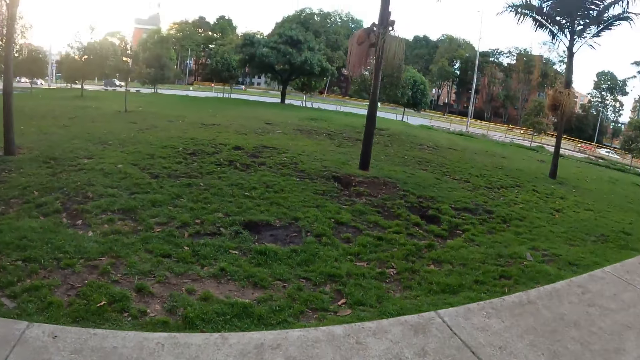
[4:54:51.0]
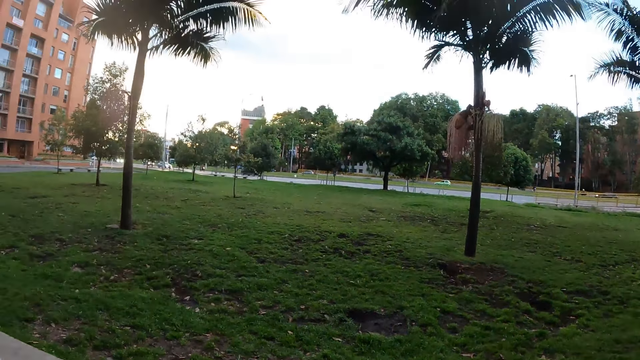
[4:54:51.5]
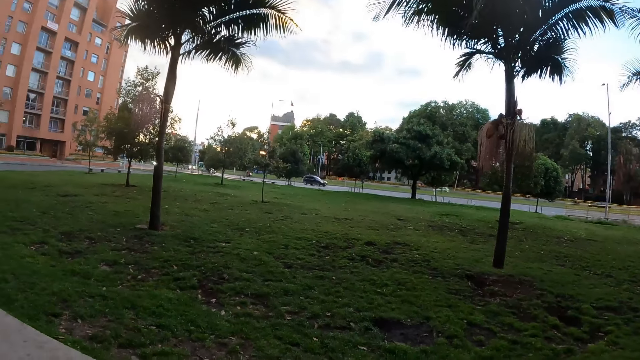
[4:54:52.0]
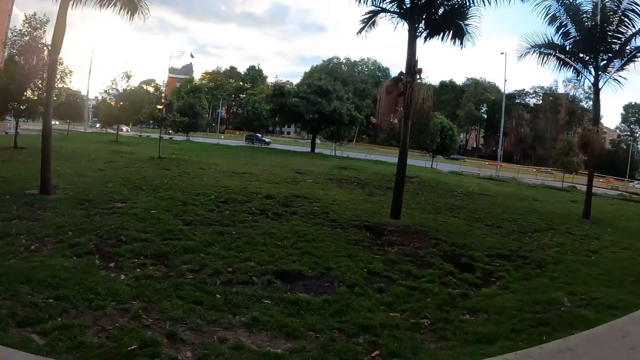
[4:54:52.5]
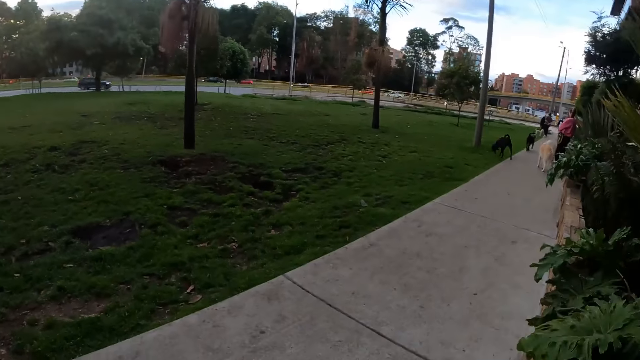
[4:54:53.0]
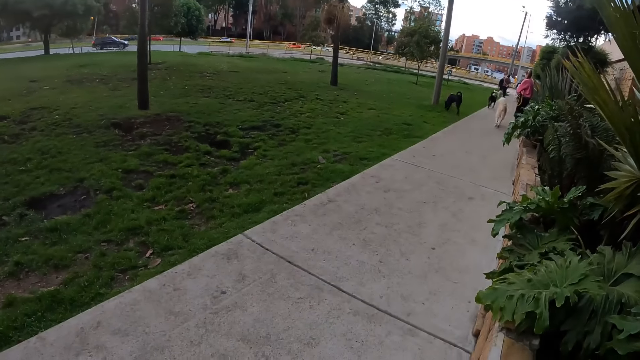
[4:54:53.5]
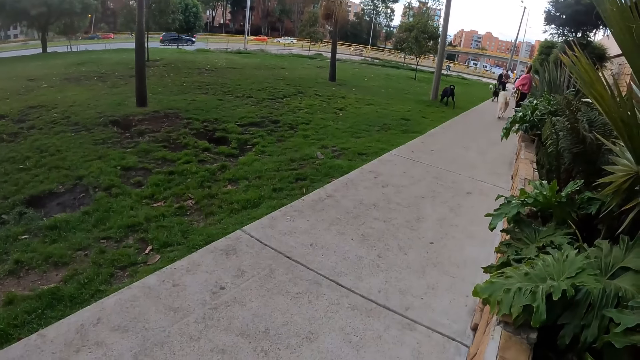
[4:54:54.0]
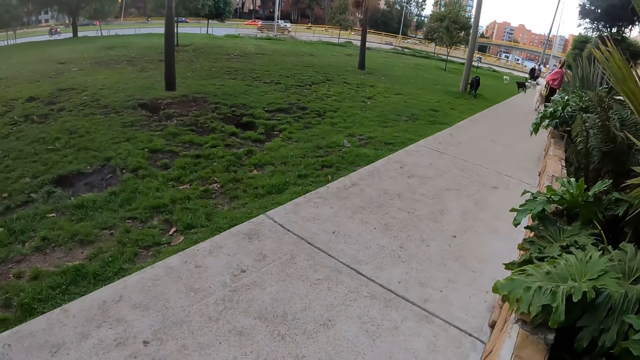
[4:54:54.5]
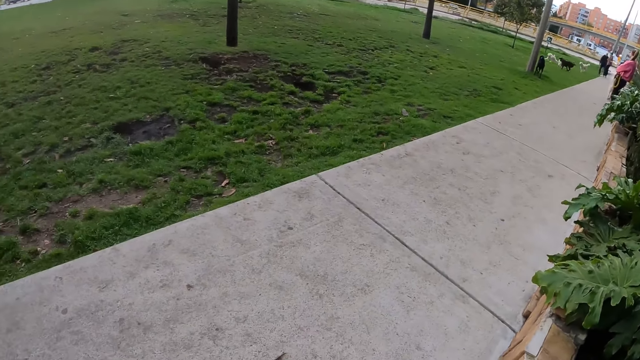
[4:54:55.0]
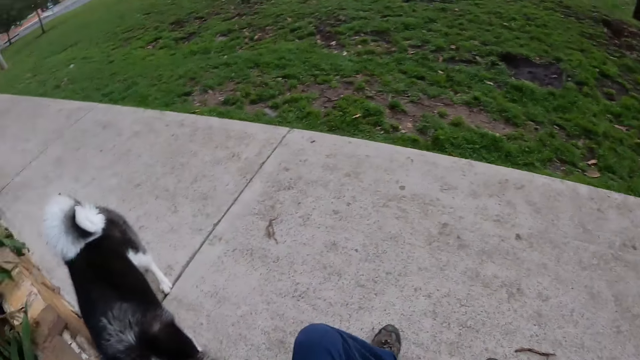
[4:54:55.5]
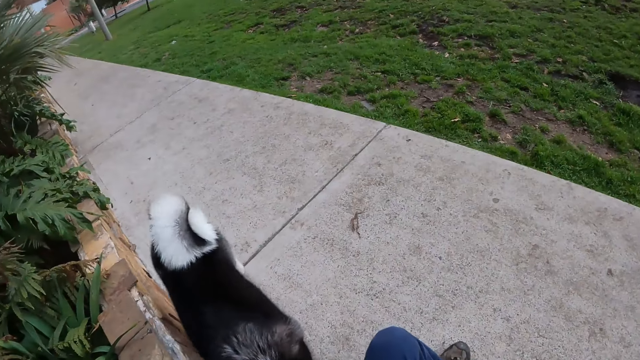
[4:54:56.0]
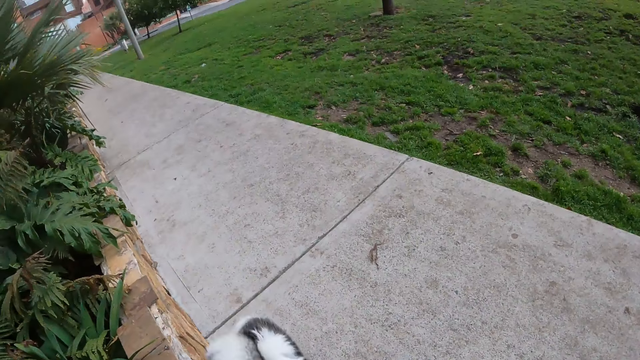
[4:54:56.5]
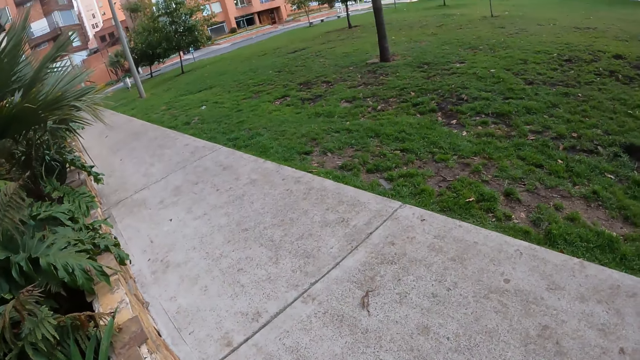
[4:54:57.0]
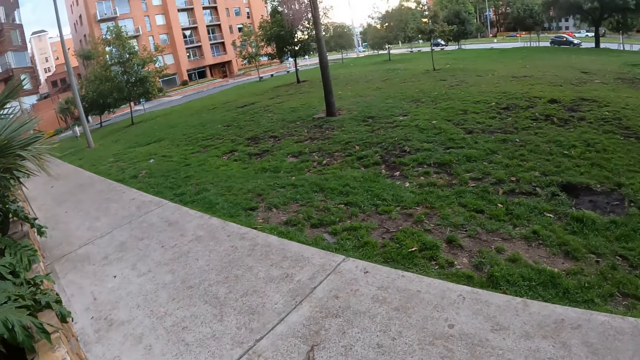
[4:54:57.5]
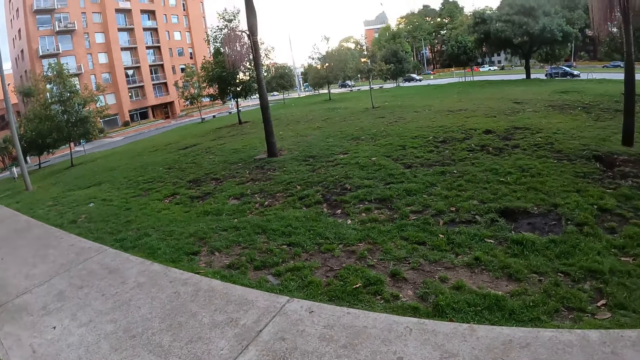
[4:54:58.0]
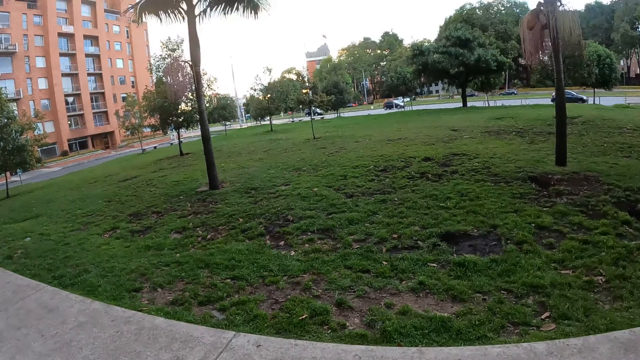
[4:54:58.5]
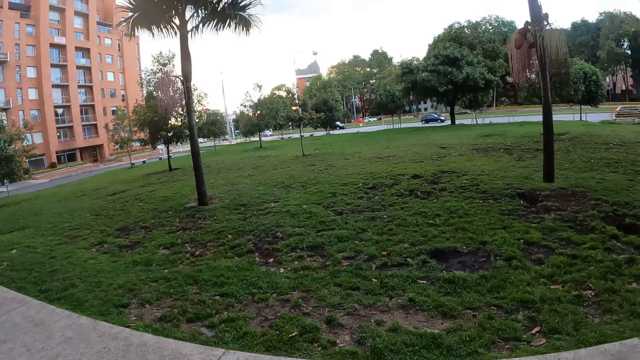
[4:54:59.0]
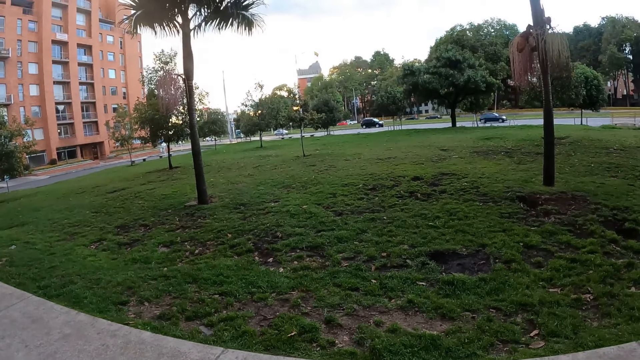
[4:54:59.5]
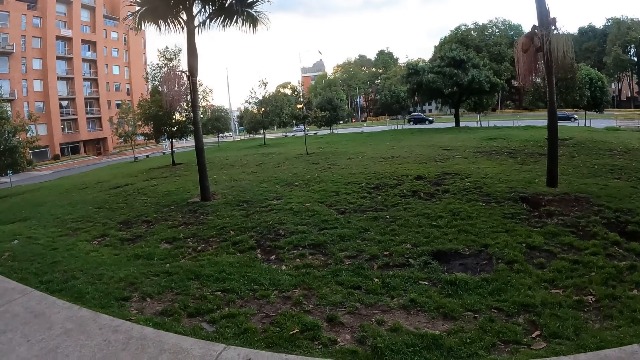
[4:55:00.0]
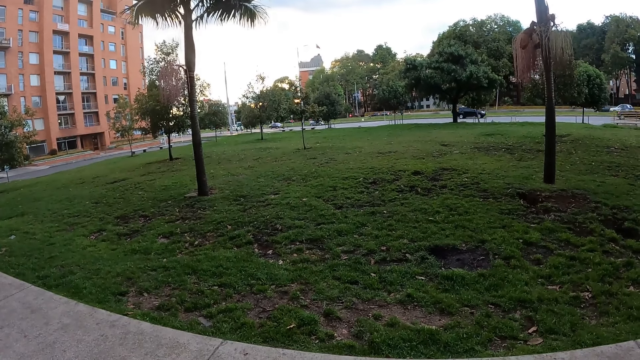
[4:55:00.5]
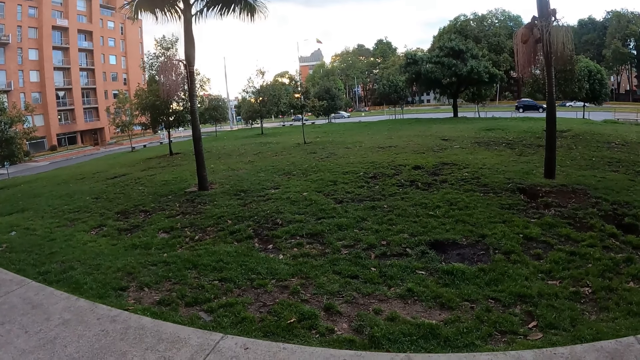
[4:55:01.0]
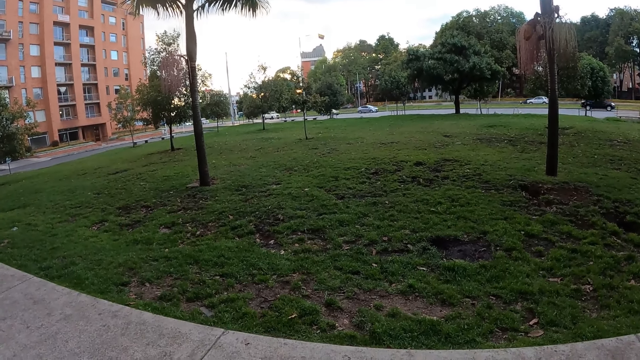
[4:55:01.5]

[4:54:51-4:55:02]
The camera wearer looks around the compound. They look at the dogs. They play with the dog and look around the compound.

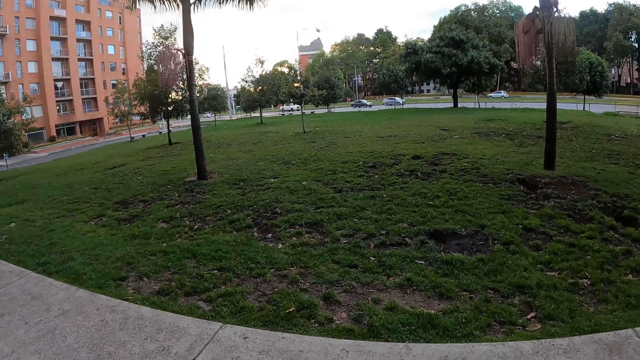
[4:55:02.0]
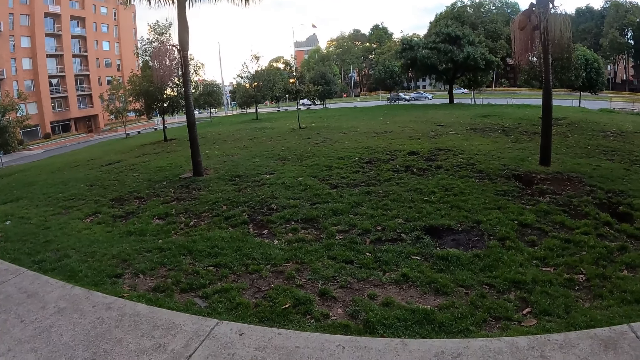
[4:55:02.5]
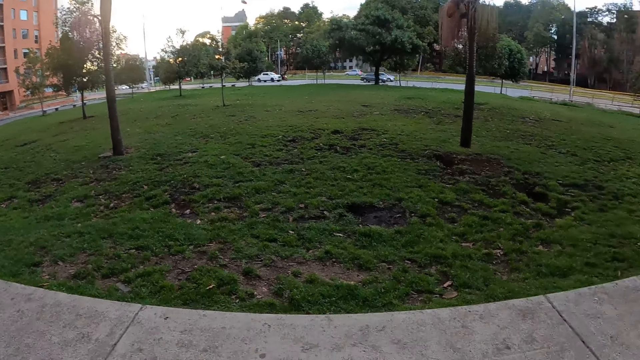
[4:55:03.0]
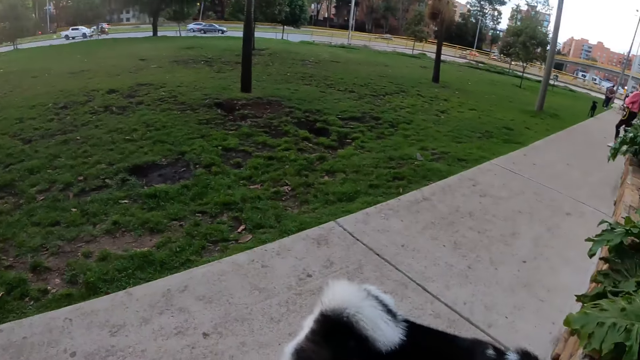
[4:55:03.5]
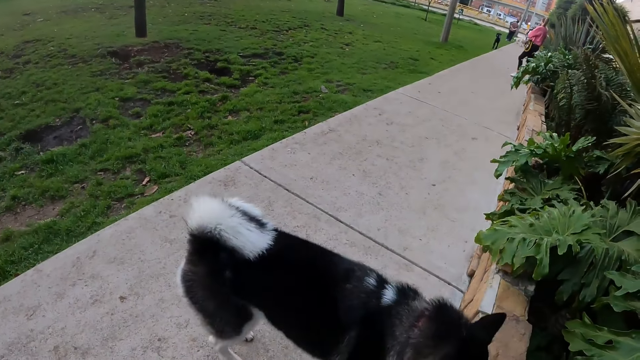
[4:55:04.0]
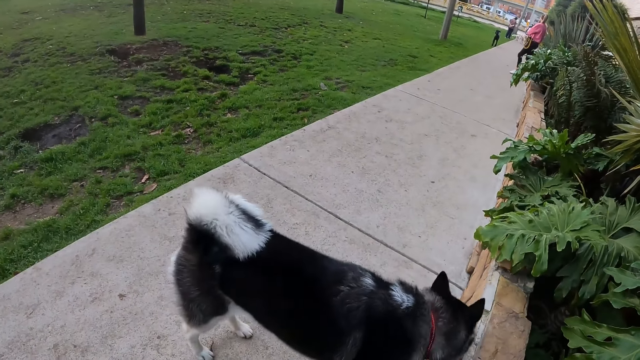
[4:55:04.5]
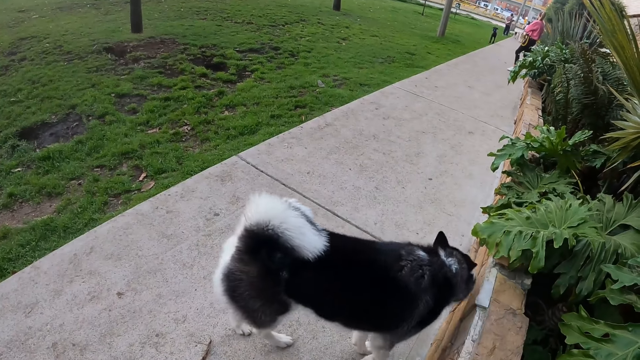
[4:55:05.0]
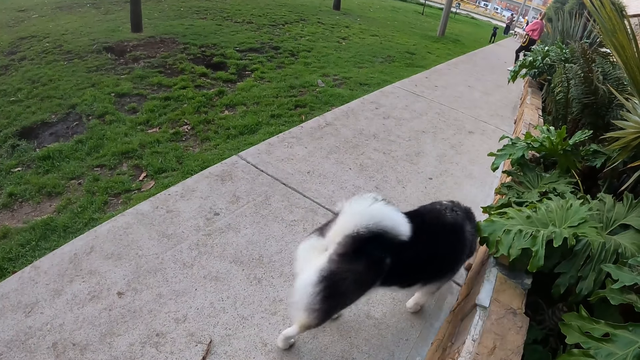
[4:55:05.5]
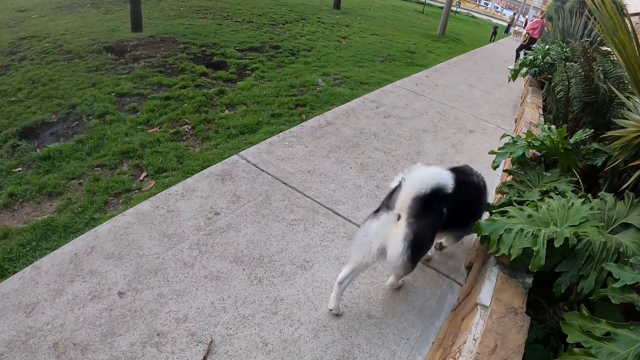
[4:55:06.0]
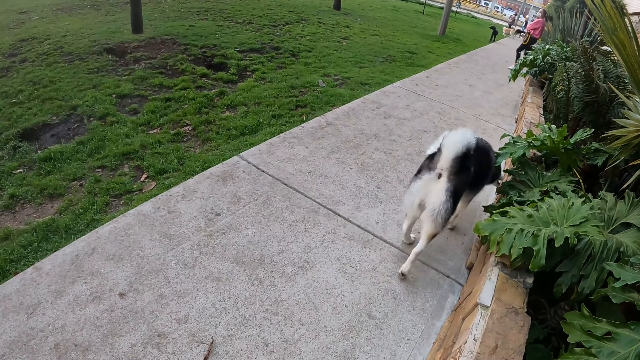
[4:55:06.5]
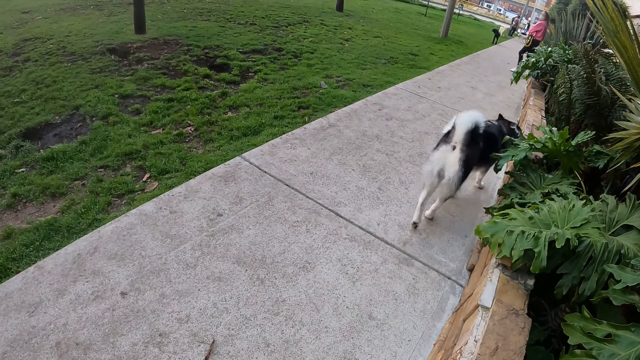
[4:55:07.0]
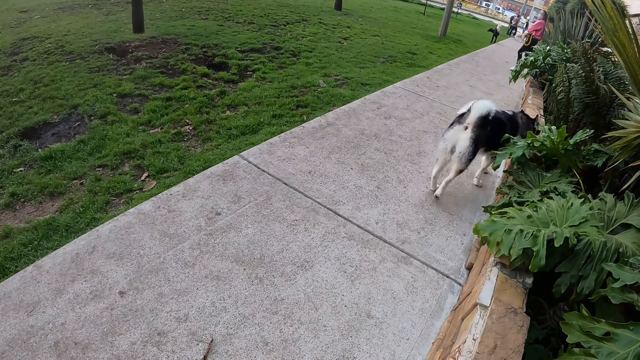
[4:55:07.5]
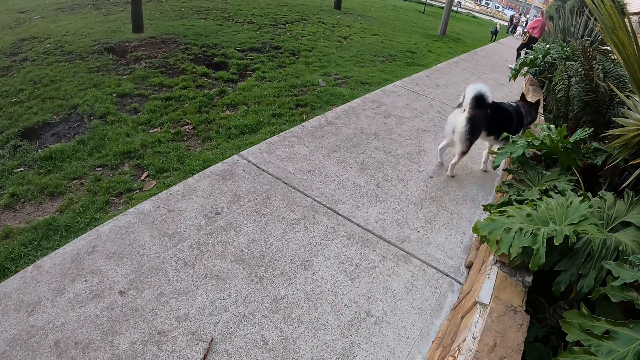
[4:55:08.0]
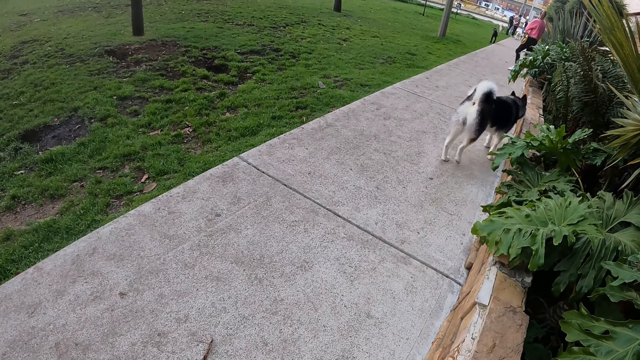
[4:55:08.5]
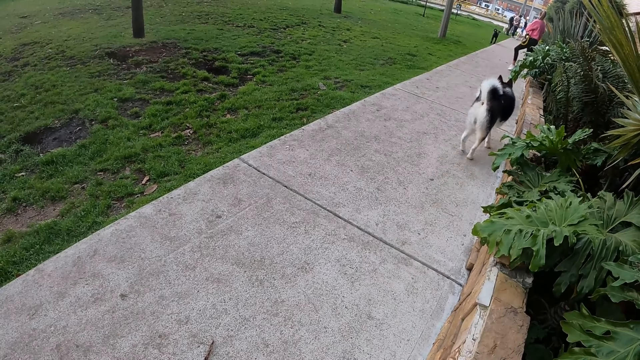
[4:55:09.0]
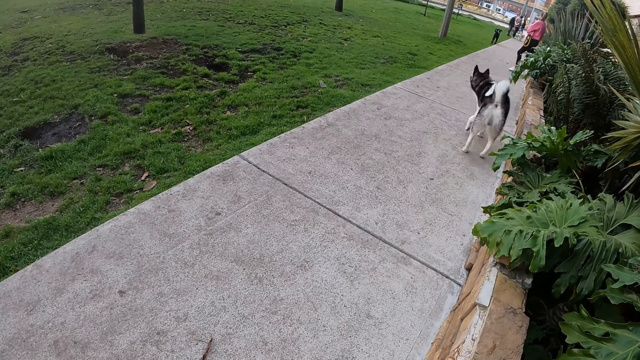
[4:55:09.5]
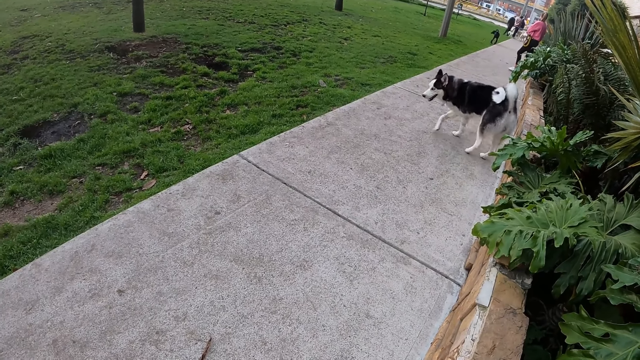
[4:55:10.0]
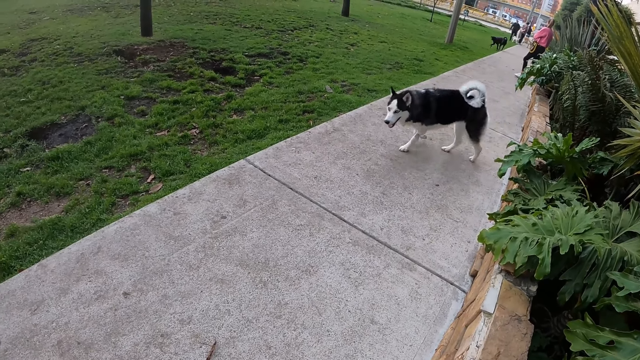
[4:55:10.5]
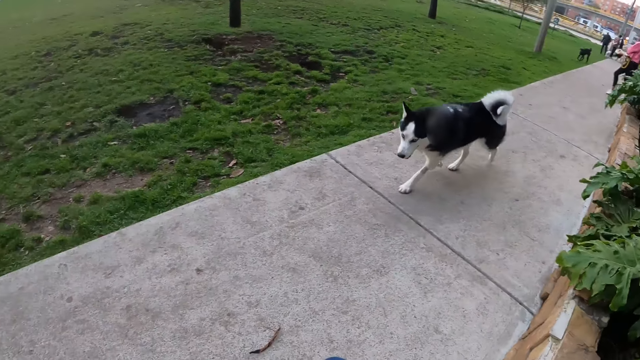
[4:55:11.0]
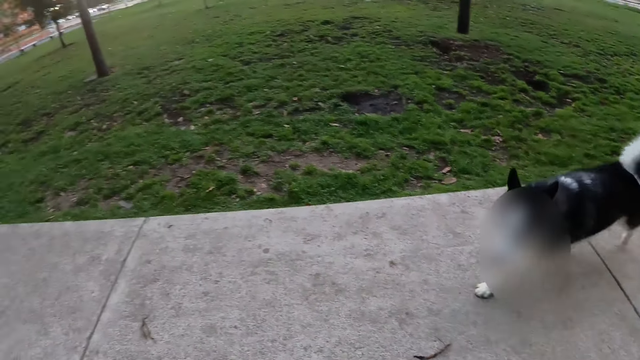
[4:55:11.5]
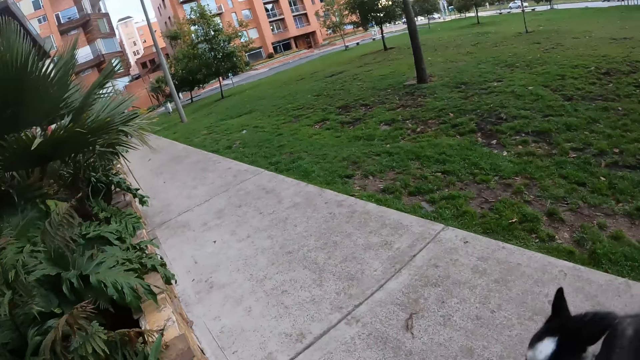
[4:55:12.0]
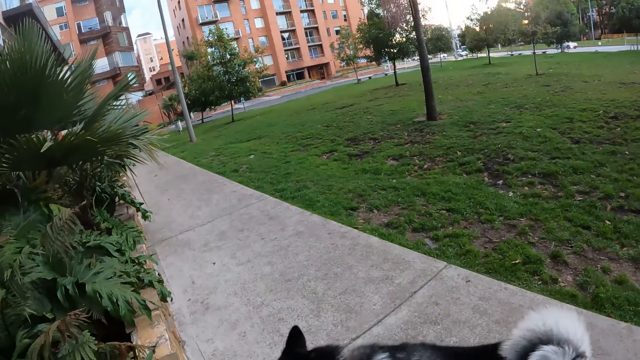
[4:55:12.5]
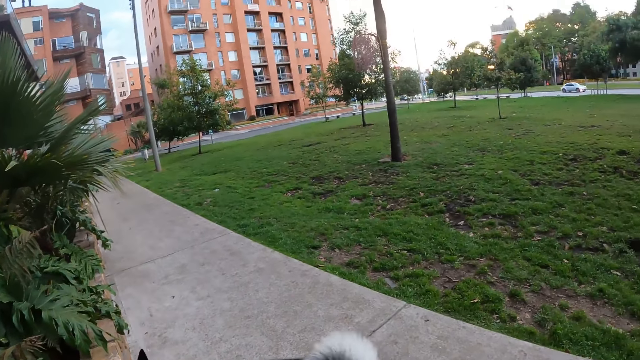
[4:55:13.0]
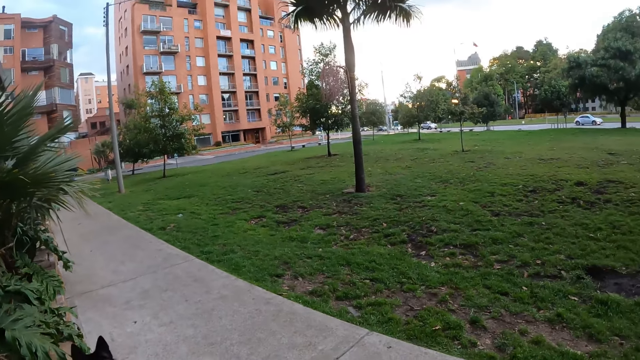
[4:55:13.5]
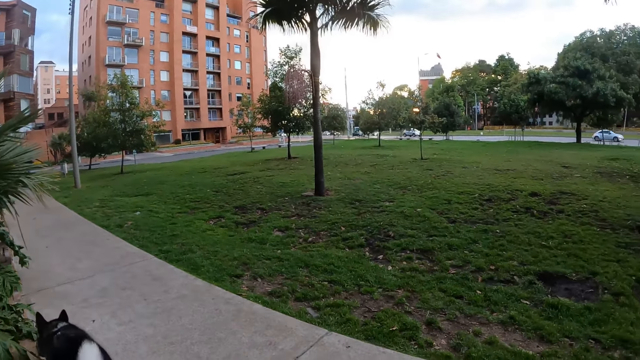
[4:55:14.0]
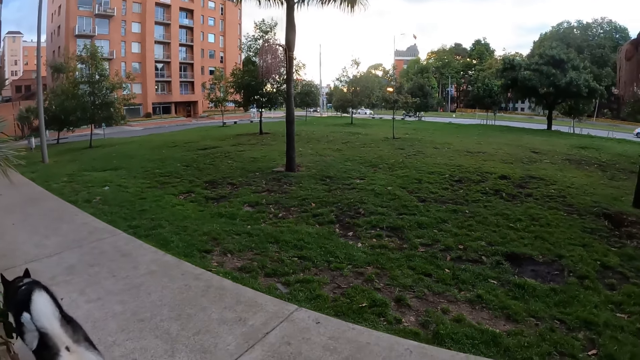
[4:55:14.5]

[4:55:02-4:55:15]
The camera wearer looks at the dogs. The dog walks along the pavement. The dog walks towards the camera wearer. The camera wearer looks around the compound.
